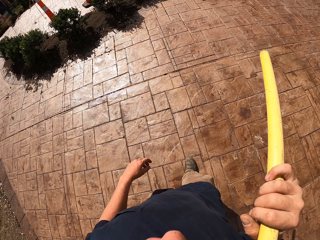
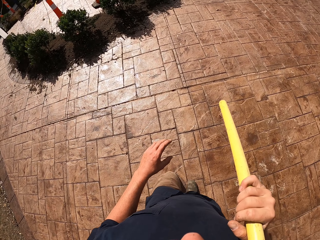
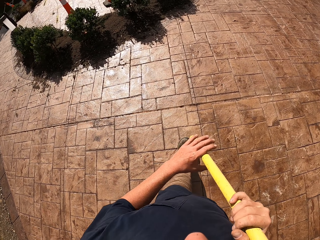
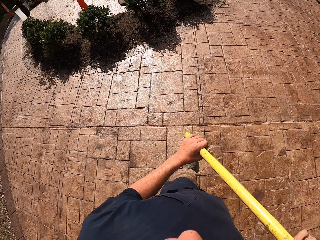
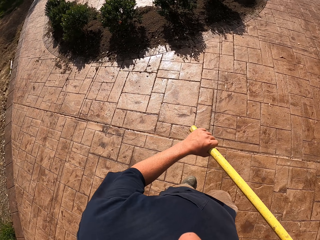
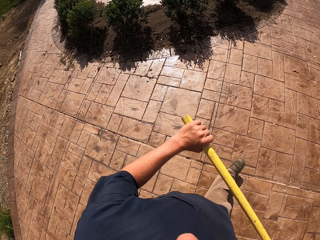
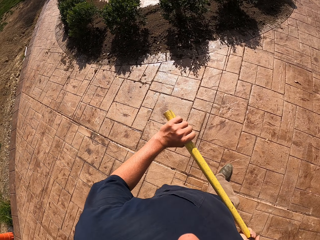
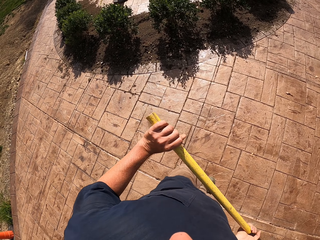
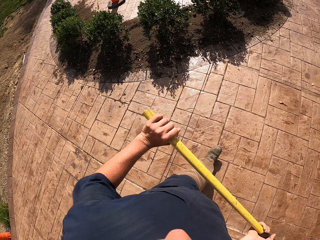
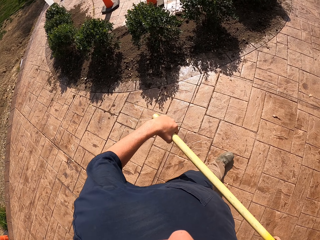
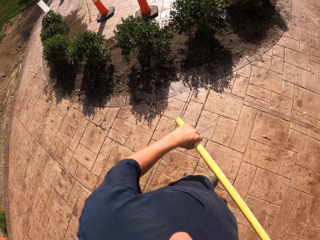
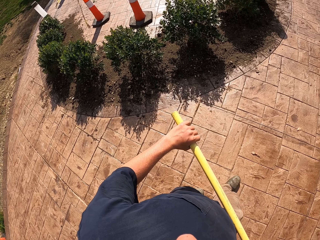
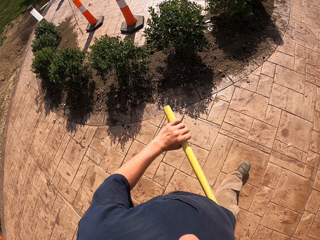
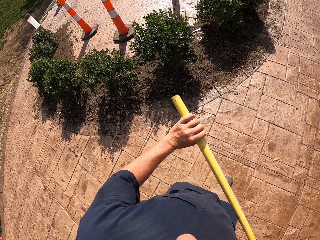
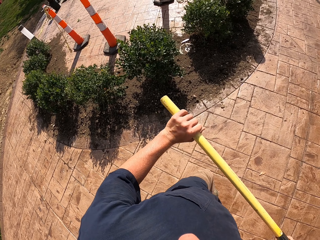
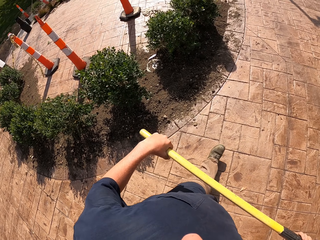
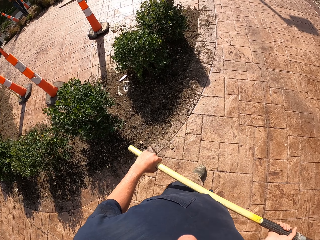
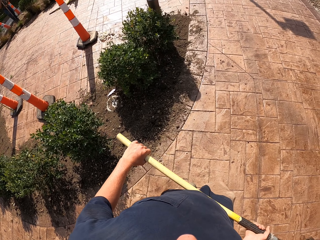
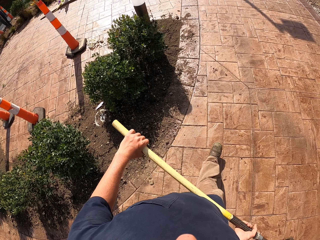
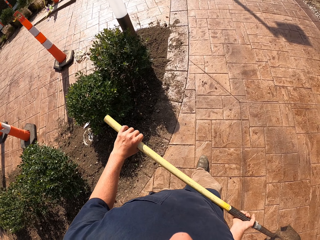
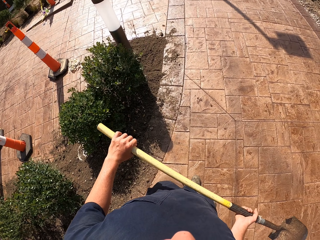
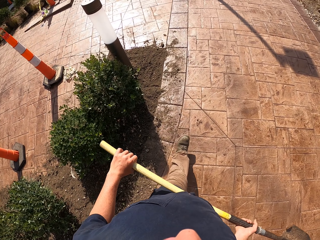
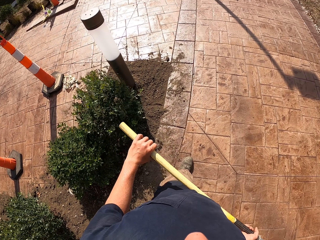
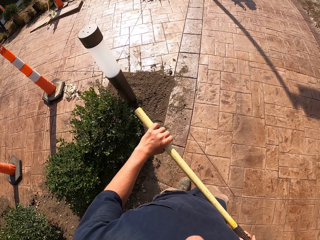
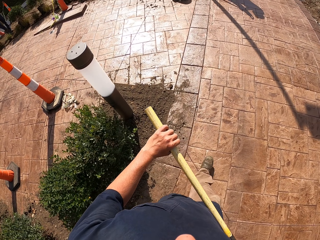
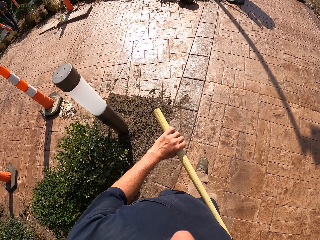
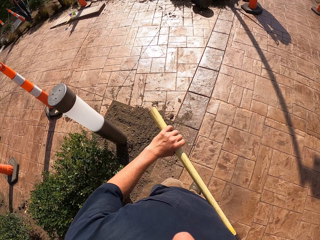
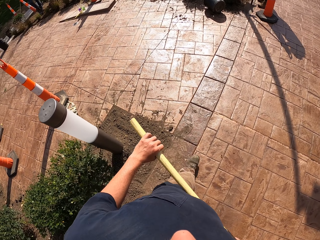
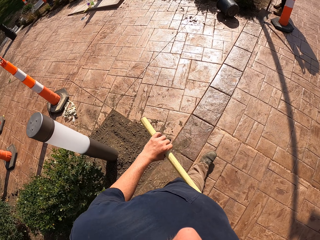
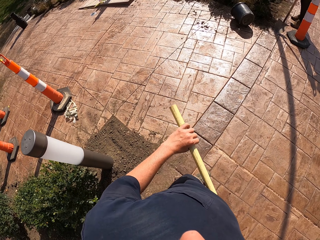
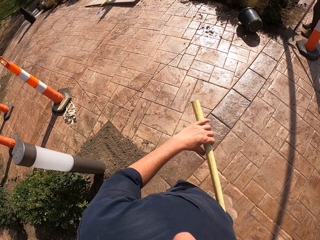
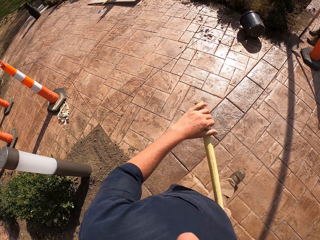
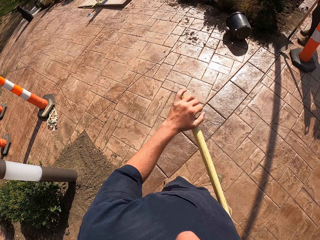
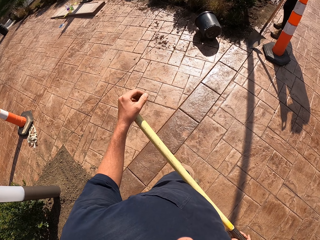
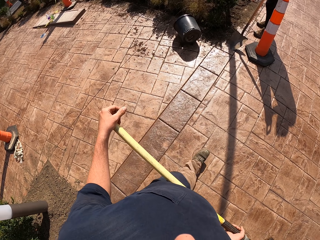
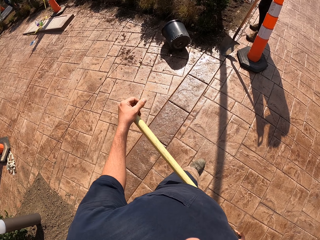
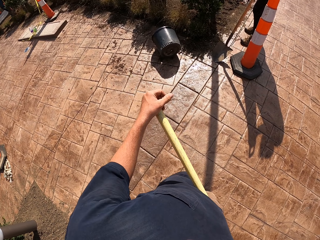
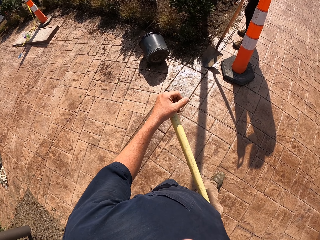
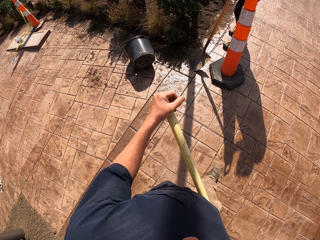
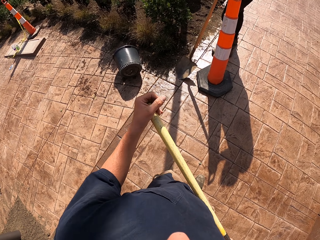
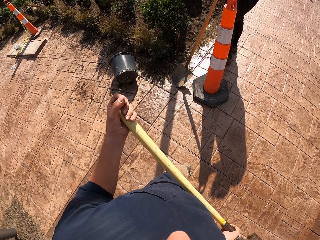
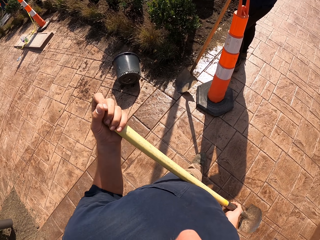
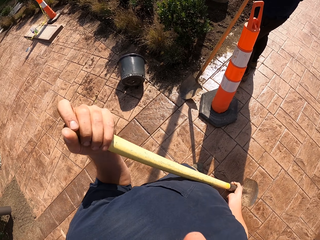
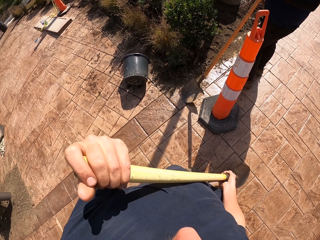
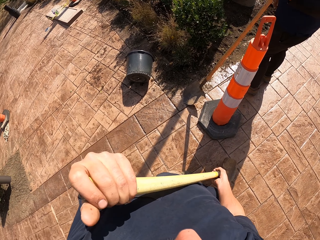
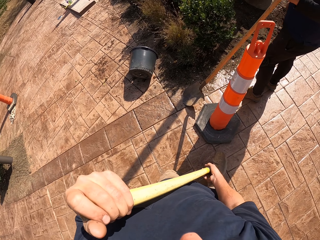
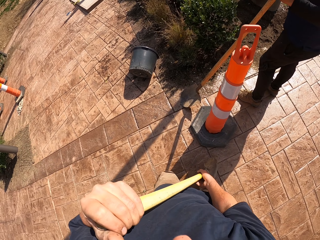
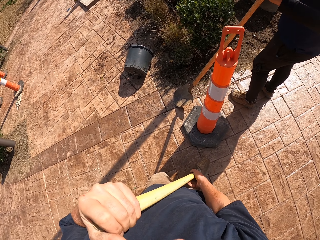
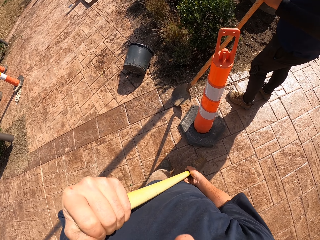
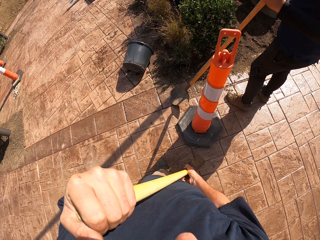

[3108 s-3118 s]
The camera wearer holds the shovel with the left hand. They walk around. They place the shovel down.

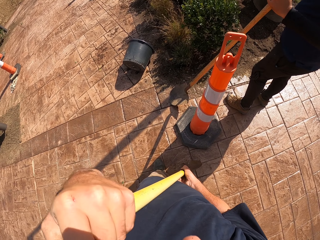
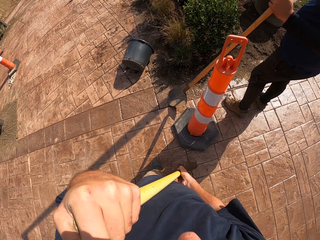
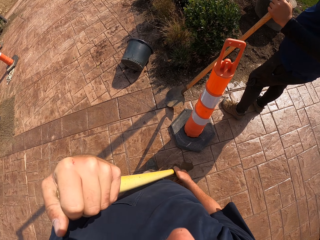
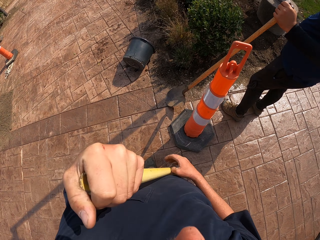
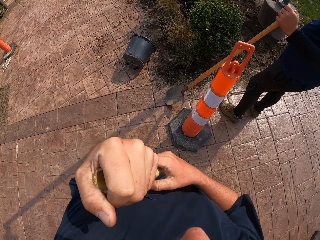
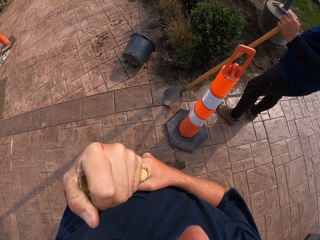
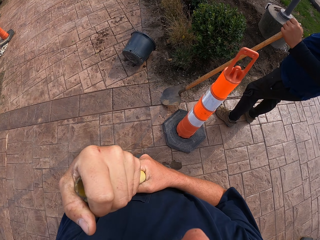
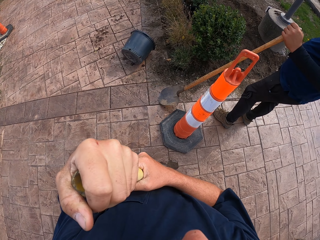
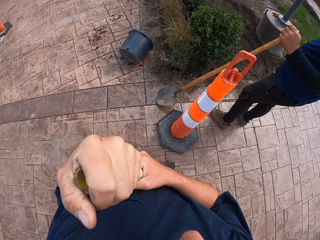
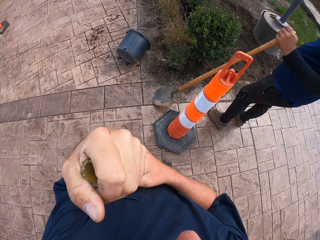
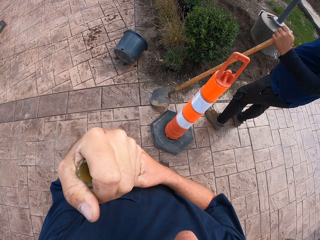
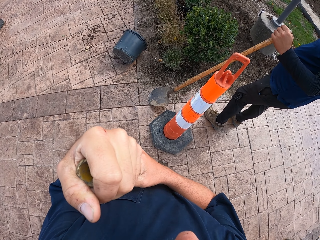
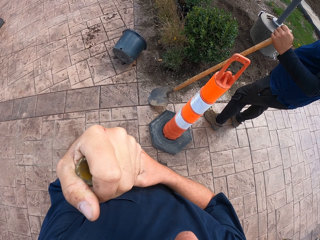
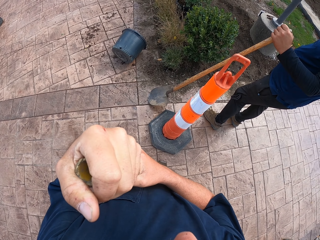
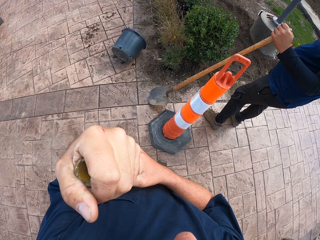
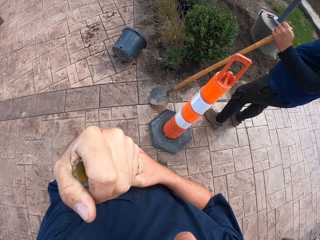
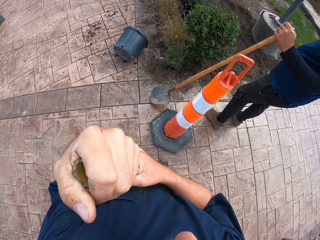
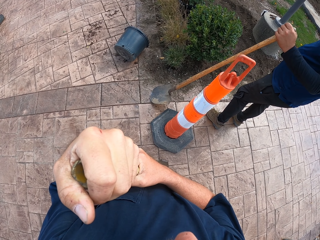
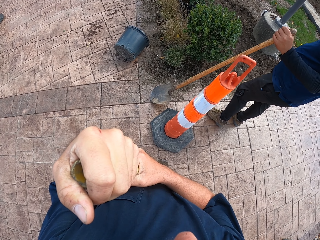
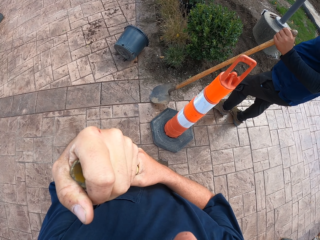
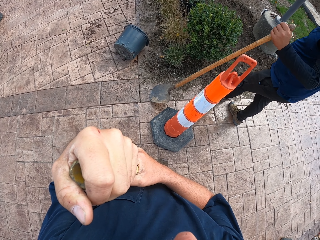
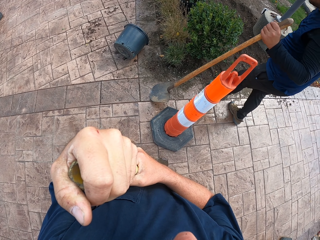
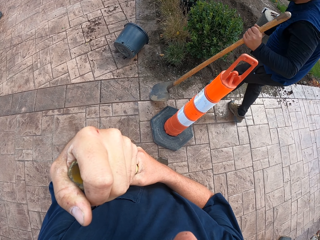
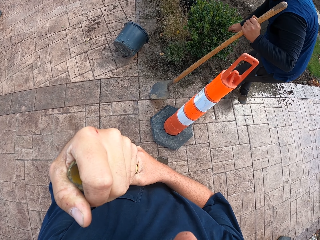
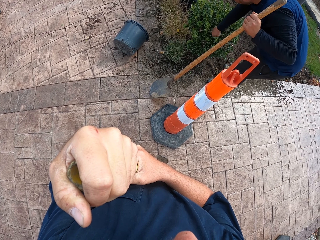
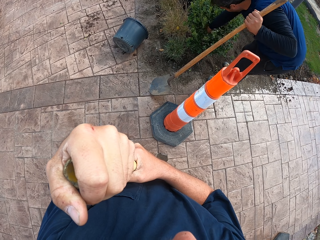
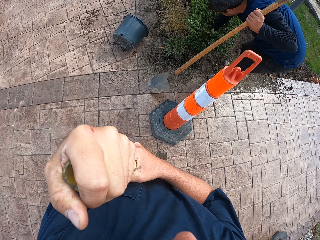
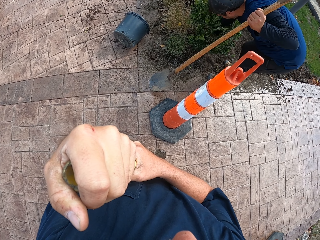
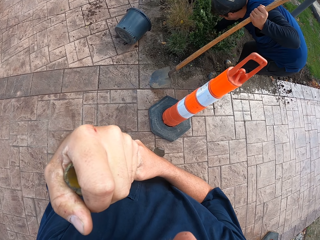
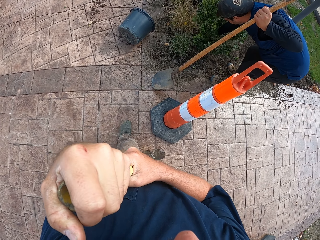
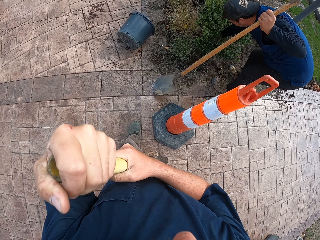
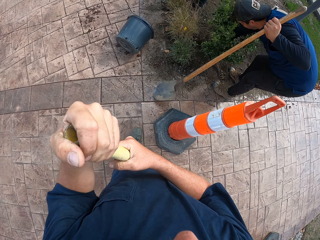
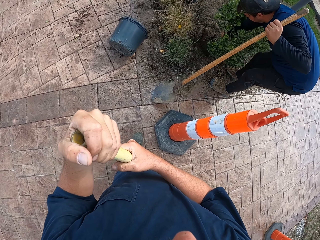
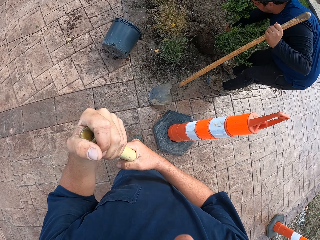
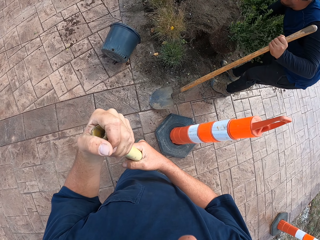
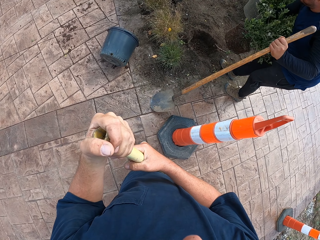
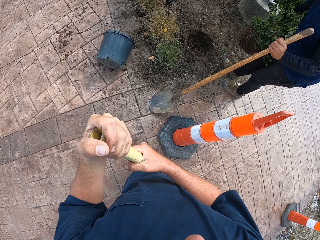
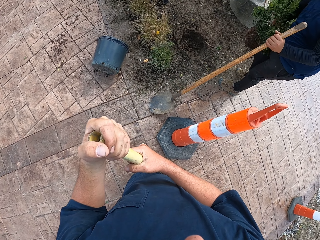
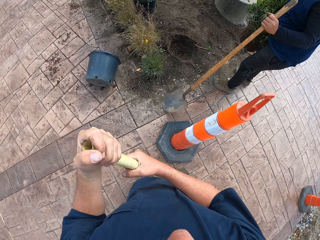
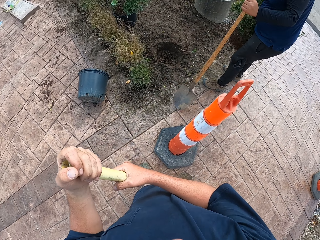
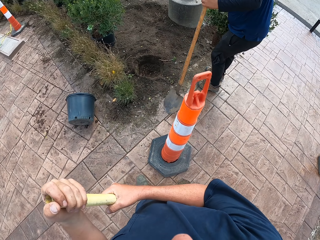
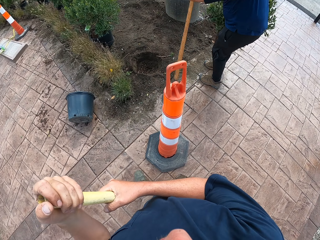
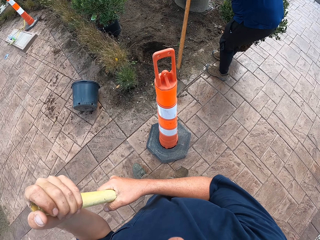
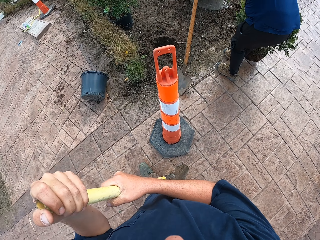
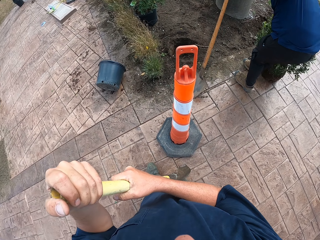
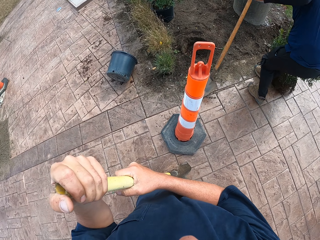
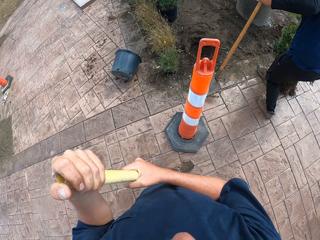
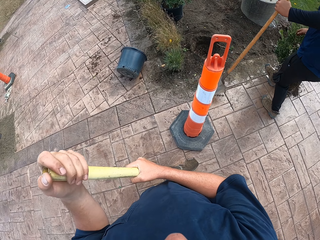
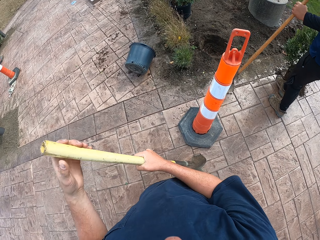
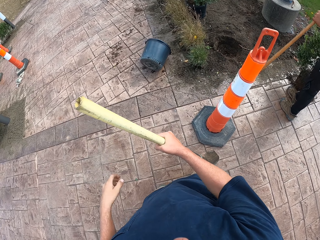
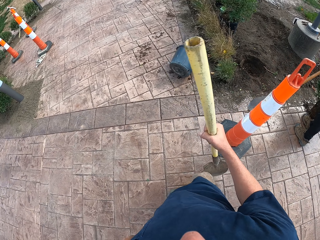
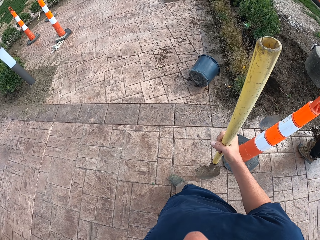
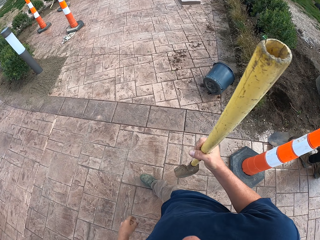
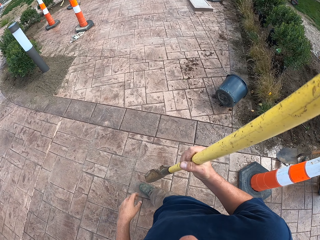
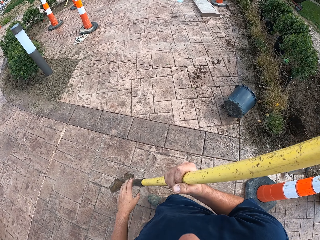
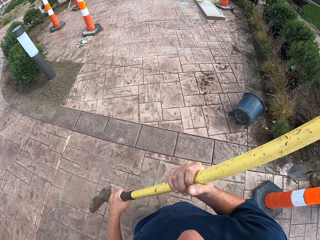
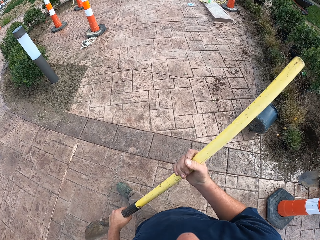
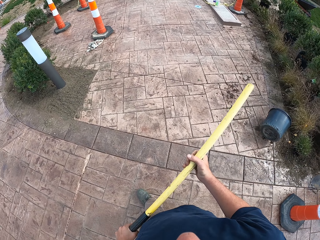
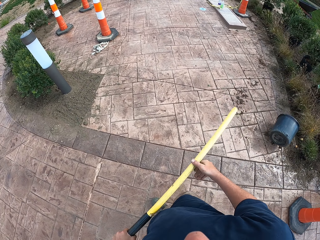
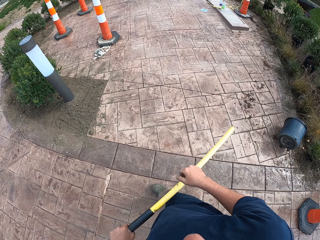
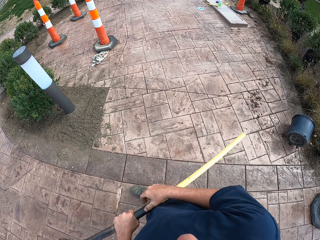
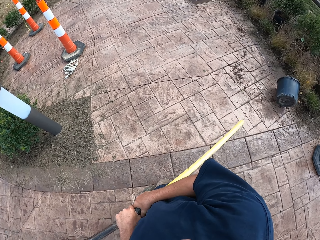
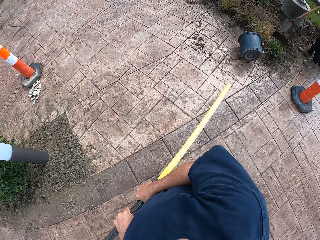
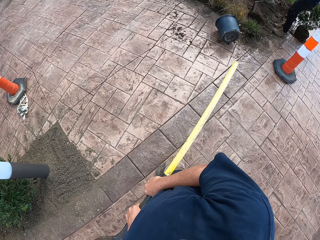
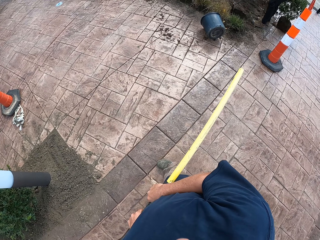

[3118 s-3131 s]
The camera wearer looks around. They move the right hand on the shovel. They look around. They make a step. A man pulls the plant. The man lifts the plant. The camera wearer looks around. The man makes a step. The man places the plant down. The camera wearer moves the left hand. They lift the shovel and walk around. They carry the shovel with both hands and walk around.
